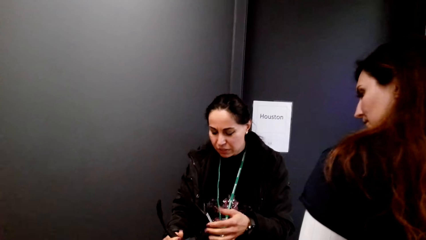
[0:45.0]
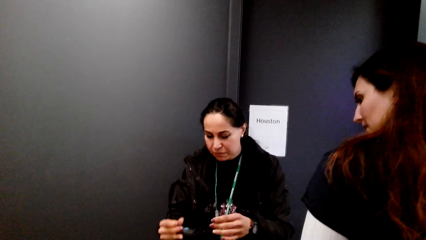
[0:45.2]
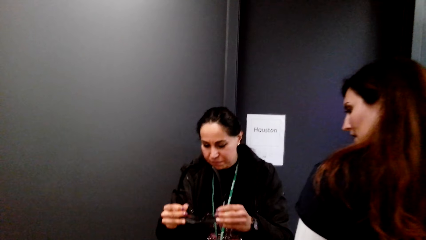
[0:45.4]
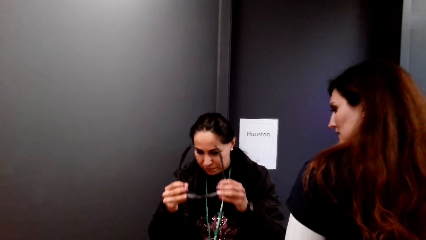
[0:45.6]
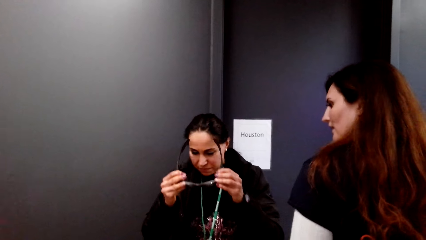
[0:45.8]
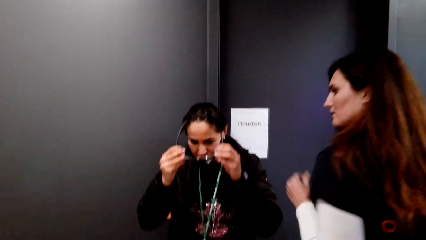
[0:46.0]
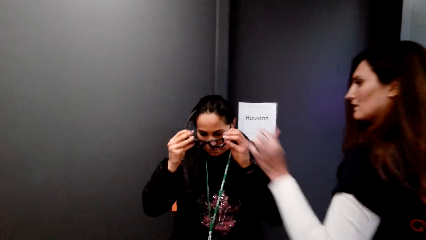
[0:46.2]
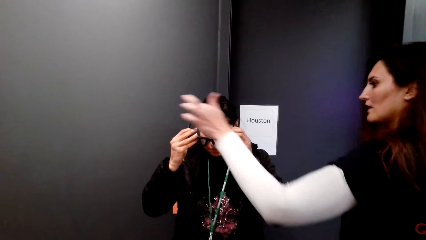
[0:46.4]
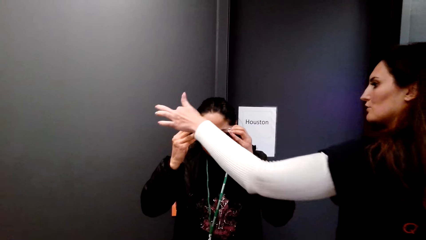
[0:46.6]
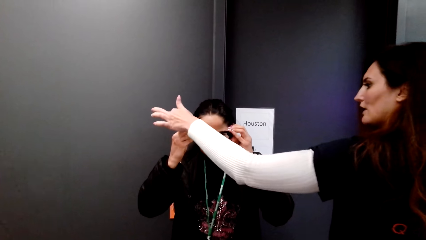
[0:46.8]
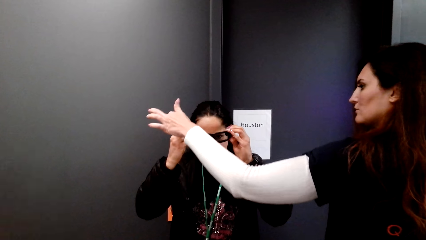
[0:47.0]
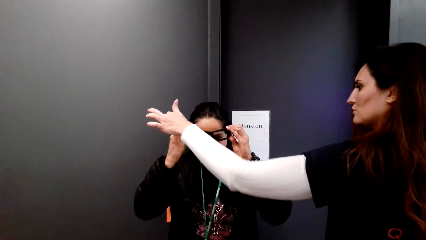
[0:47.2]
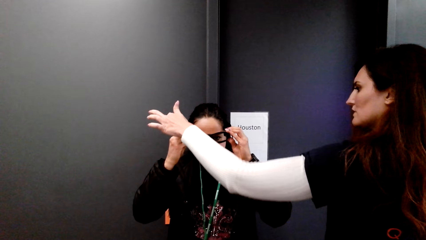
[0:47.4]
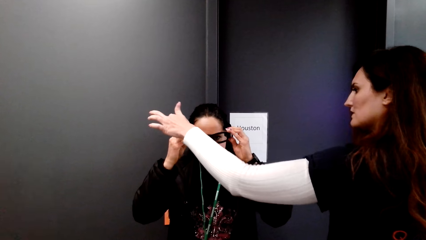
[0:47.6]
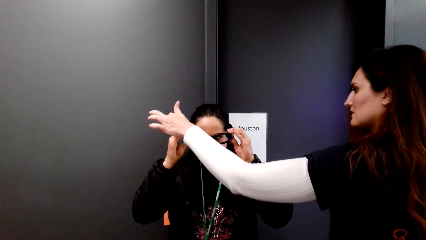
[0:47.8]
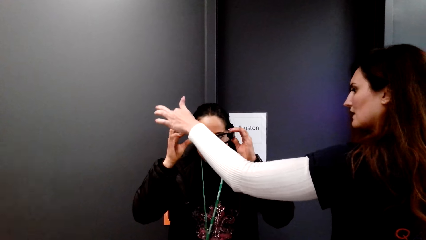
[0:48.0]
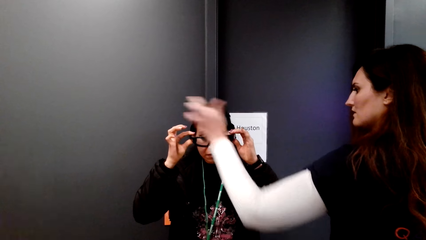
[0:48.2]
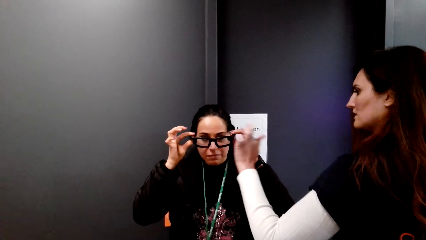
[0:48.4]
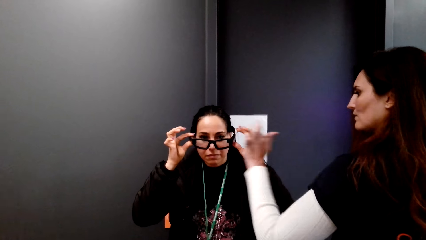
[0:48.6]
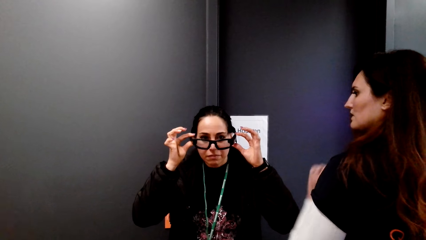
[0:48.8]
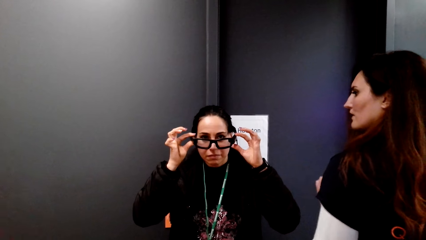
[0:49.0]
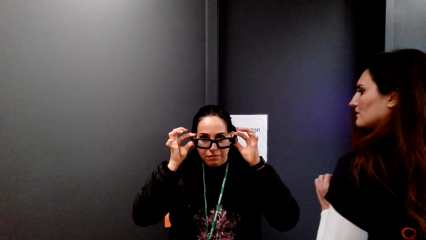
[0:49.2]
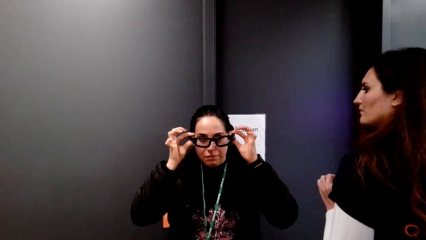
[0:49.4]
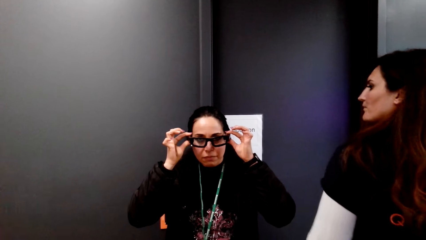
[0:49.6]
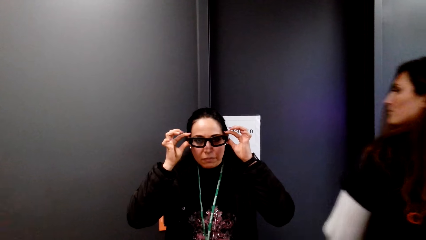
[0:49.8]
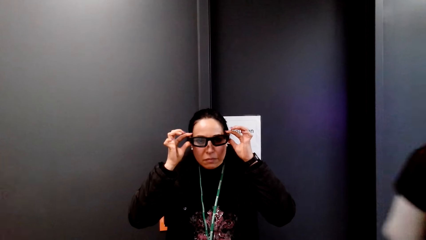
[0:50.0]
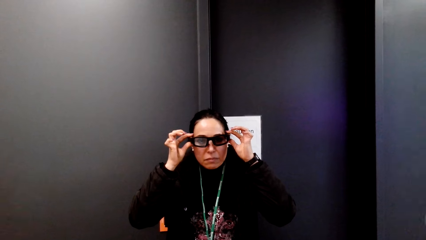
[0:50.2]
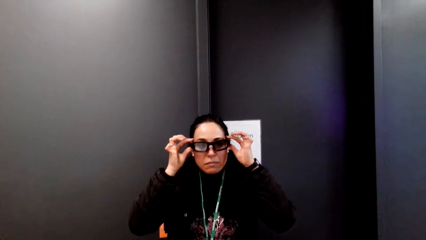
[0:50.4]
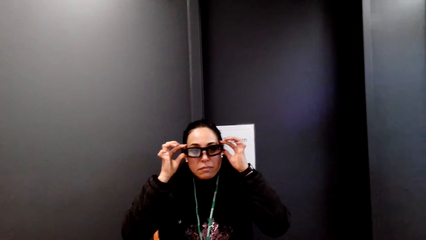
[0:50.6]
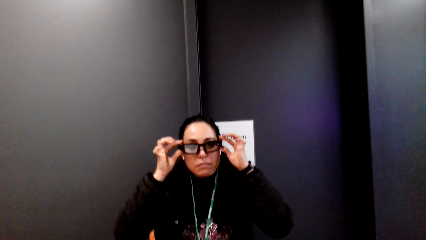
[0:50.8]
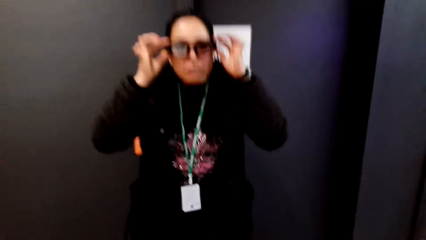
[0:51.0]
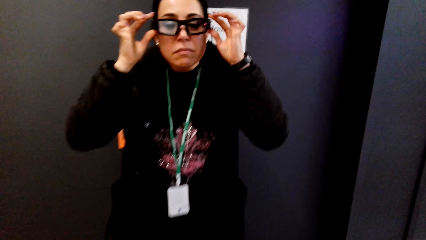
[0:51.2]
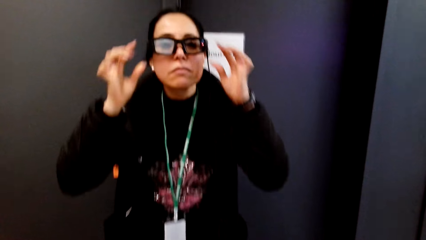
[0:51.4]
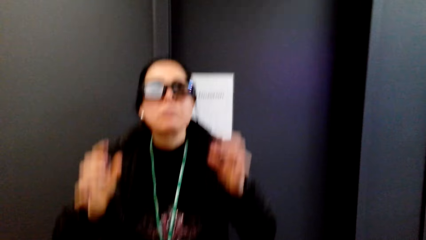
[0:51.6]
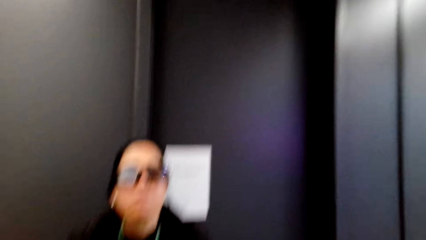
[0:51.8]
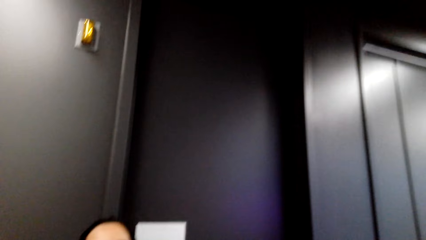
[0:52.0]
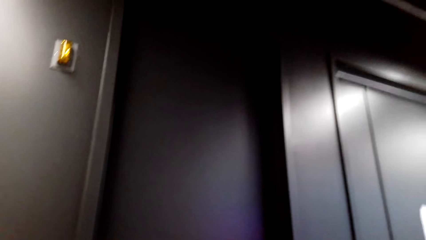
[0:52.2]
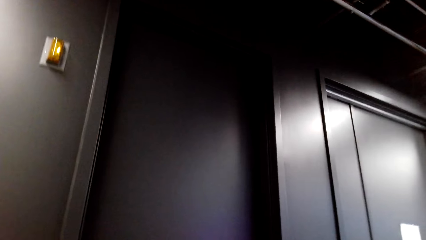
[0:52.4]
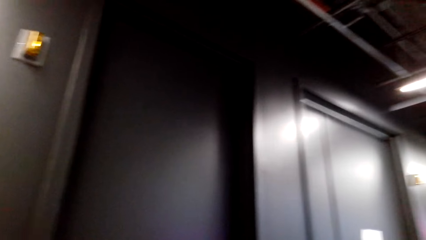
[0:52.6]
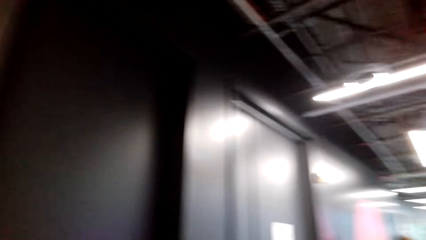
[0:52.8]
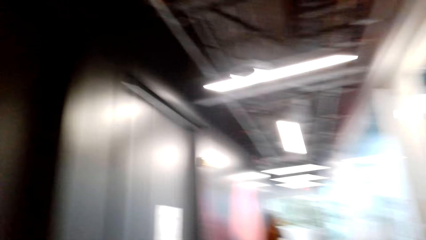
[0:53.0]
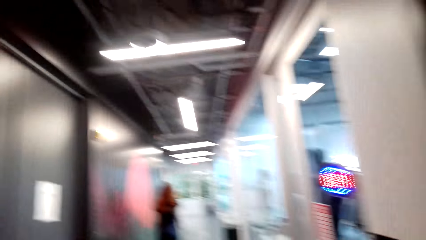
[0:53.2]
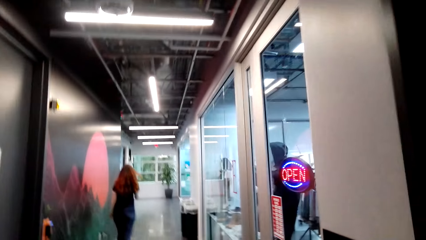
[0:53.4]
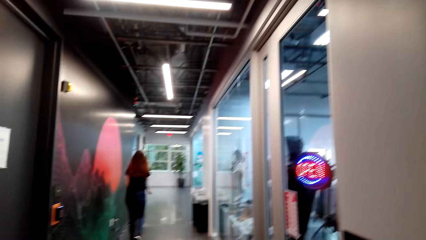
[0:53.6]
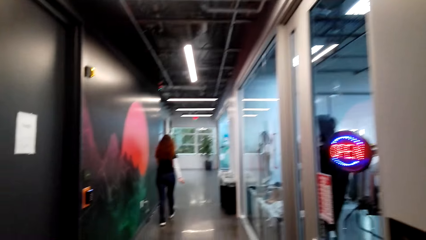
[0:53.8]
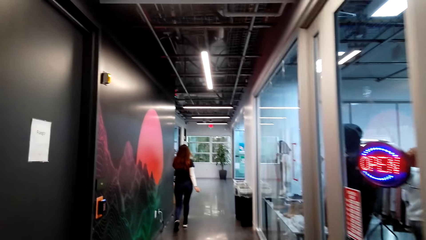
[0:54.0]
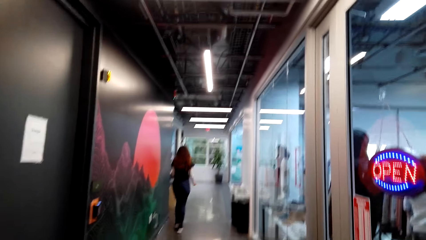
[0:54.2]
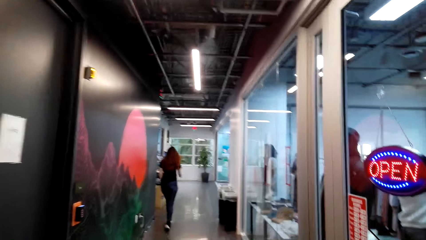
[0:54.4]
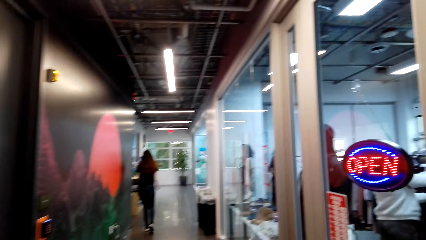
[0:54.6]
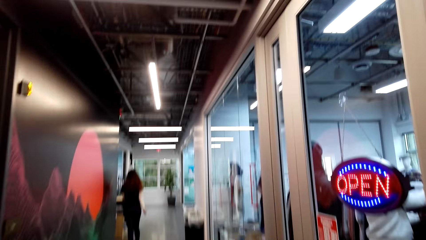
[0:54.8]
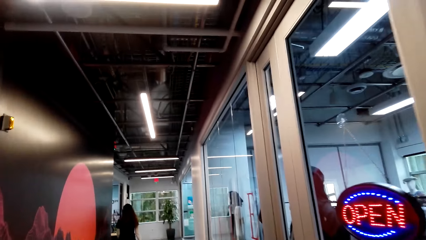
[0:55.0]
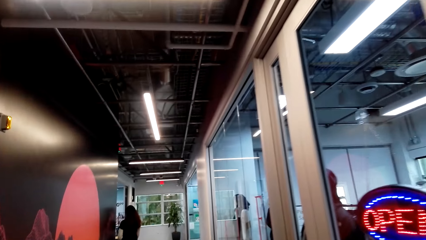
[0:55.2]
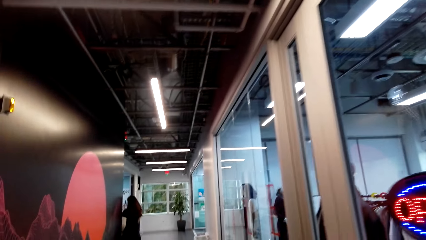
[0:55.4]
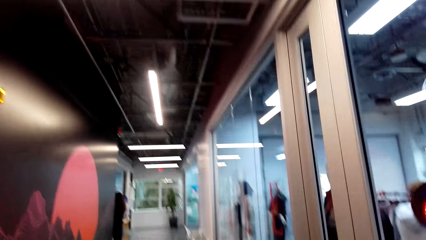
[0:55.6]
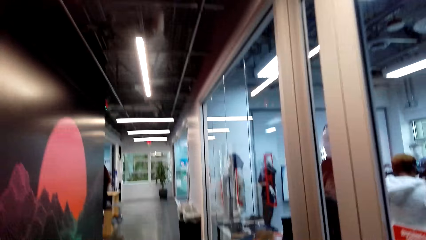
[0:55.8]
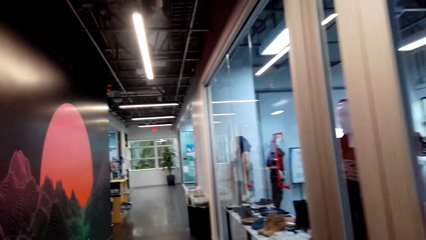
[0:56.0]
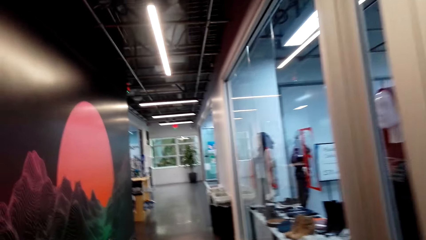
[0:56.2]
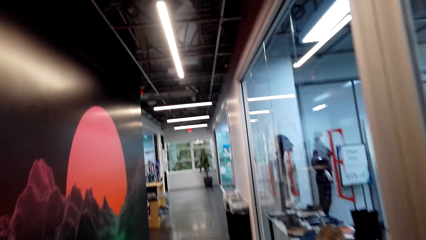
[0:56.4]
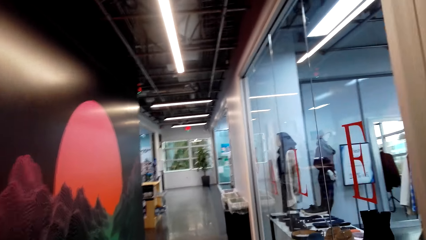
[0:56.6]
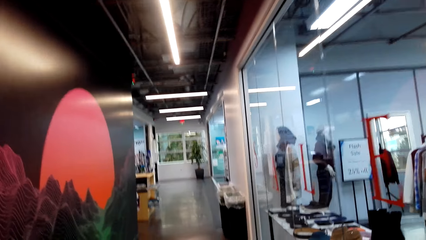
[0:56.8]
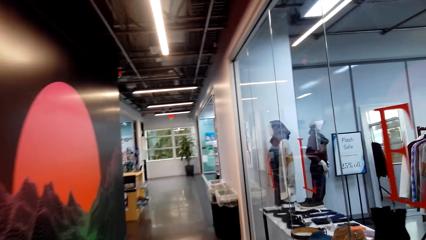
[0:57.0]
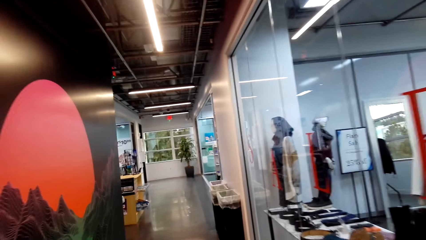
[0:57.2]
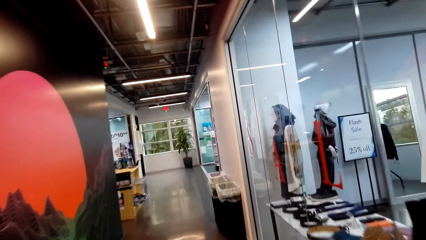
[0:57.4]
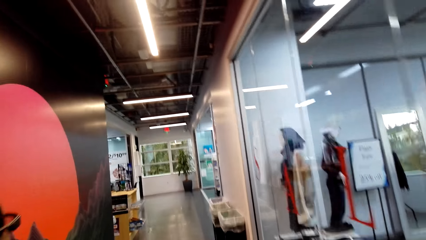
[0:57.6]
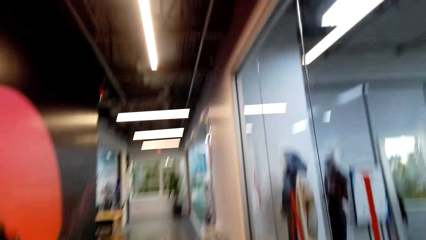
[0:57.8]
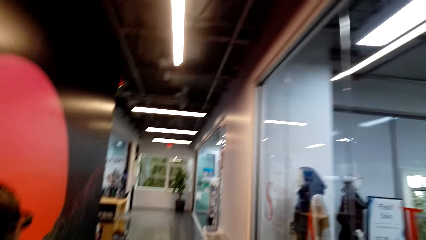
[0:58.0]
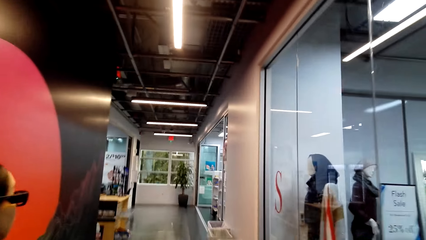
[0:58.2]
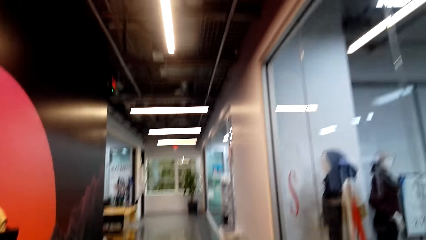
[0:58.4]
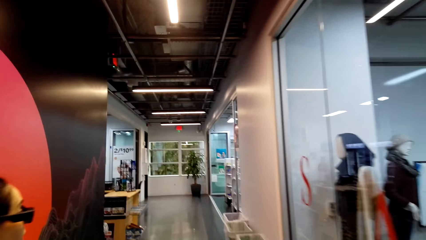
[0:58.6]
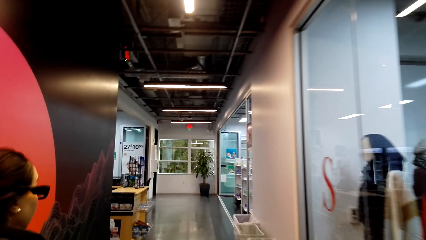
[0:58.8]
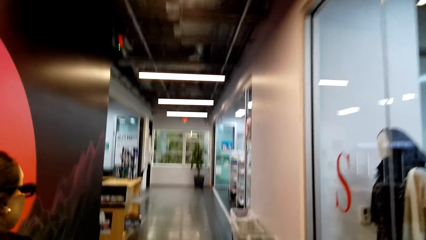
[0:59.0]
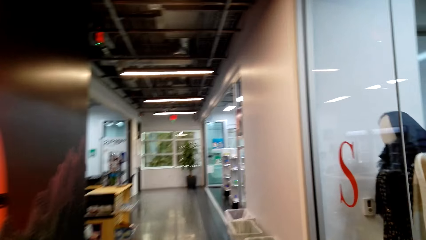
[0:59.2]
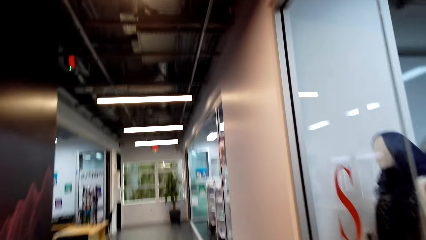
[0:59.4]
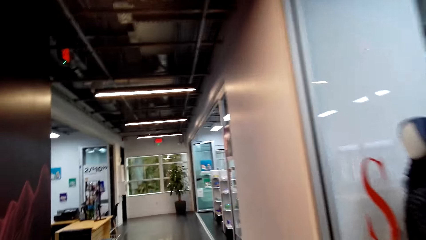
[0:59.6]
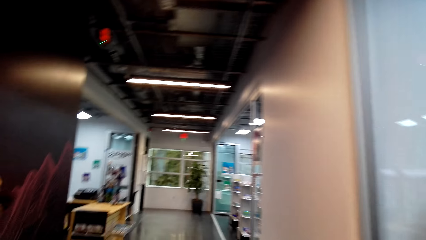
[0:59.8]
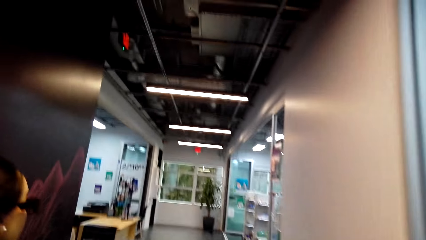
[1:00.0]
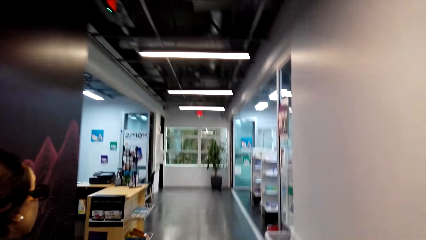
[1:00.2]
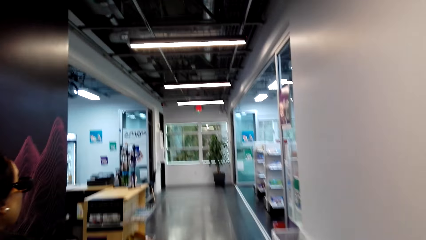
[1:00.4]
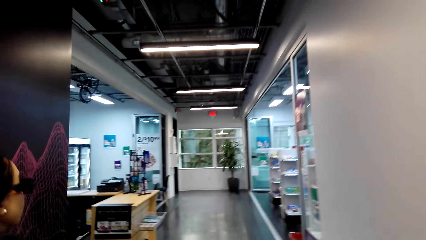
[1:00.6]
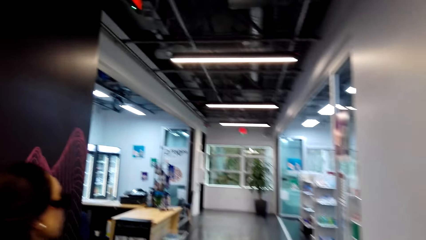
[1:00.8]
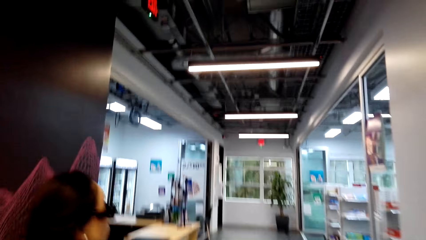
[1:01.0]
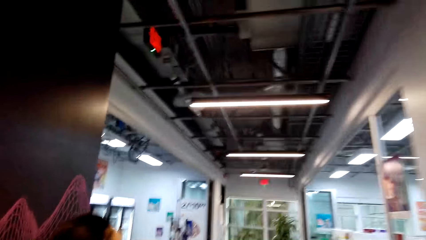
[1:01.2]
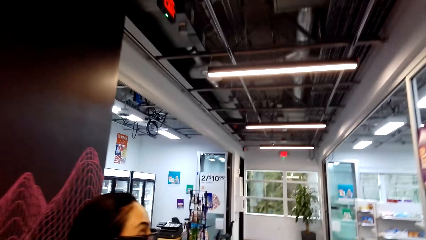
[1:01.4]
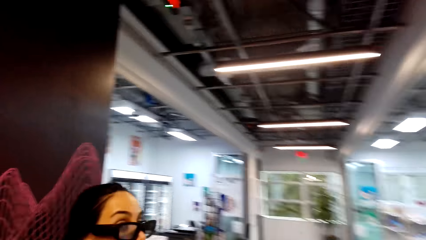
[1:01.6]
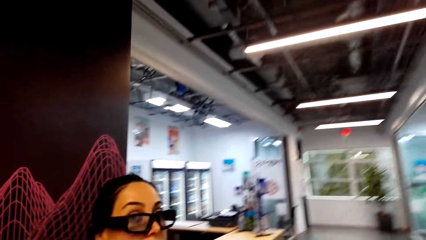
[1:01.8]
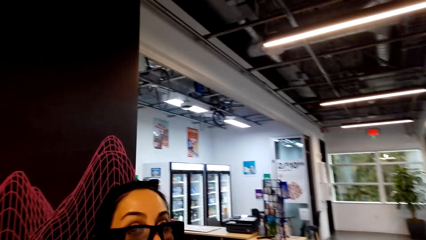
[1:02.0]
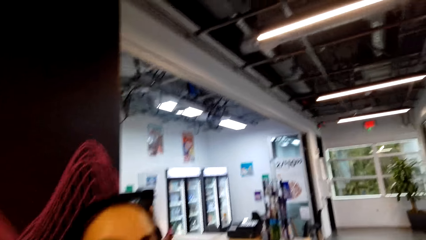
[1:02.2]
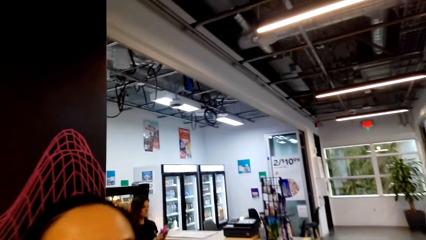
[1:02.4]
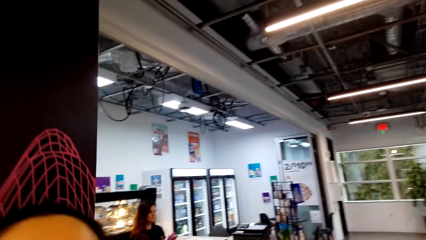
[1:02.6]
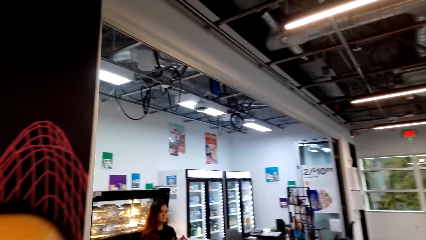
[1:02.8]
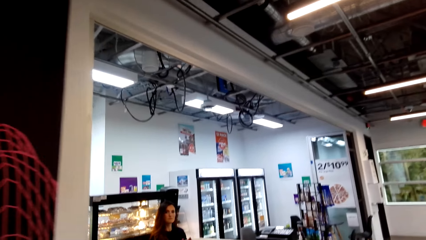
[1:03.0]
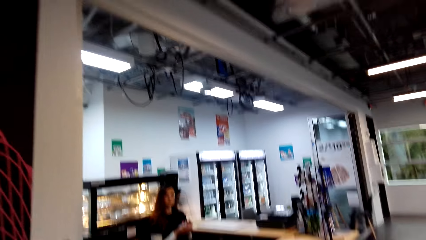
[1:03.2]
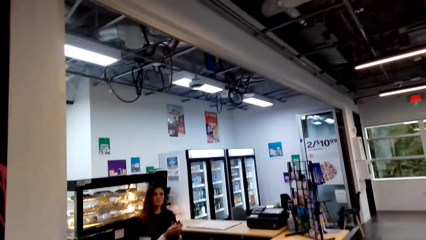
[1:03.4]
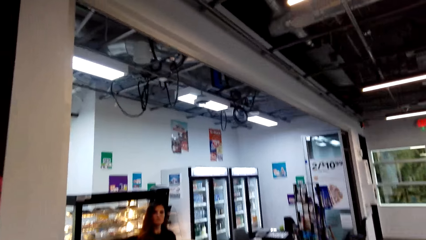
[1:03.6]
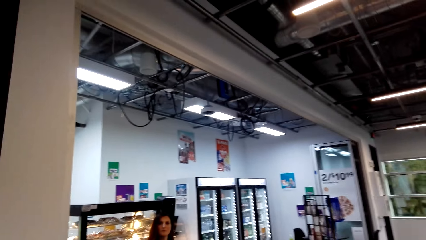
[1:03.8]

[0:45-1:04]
A woman puts on her glasses. The camera wearer looks around. They stare at the wall, walk in the corridor and converse with the woman. They look around.
